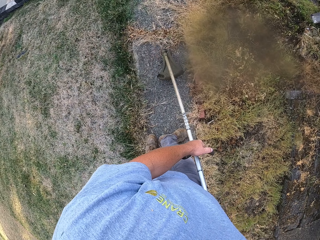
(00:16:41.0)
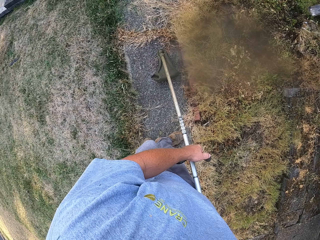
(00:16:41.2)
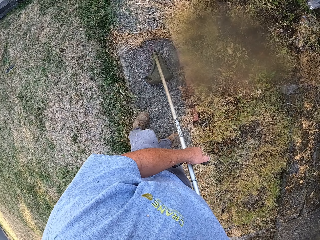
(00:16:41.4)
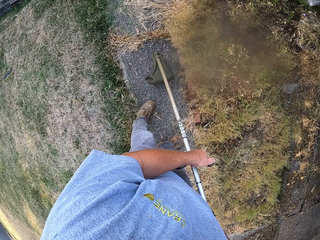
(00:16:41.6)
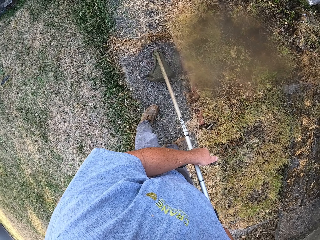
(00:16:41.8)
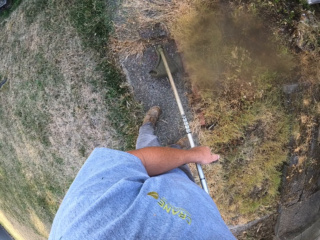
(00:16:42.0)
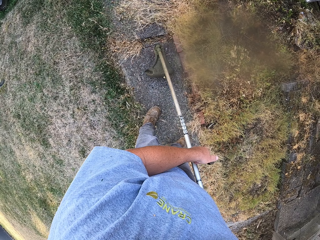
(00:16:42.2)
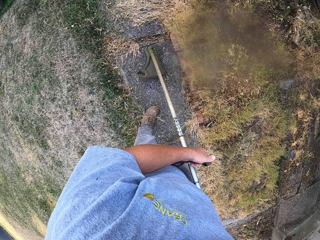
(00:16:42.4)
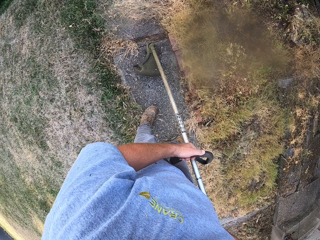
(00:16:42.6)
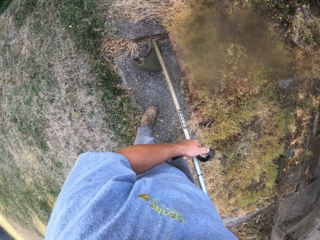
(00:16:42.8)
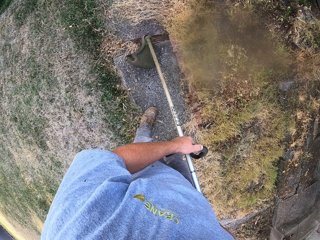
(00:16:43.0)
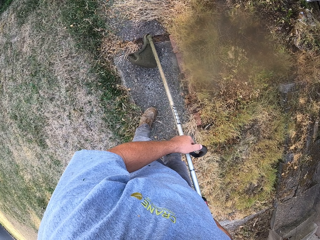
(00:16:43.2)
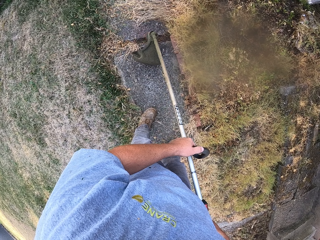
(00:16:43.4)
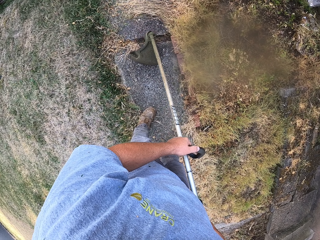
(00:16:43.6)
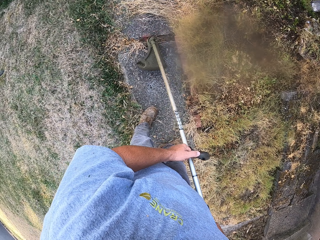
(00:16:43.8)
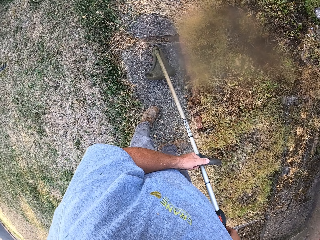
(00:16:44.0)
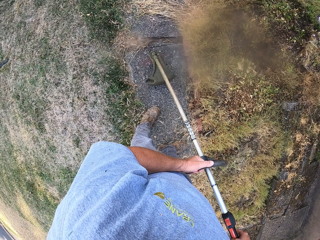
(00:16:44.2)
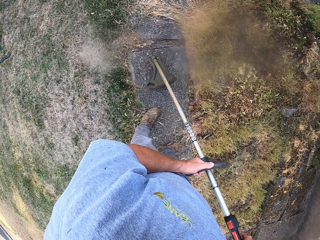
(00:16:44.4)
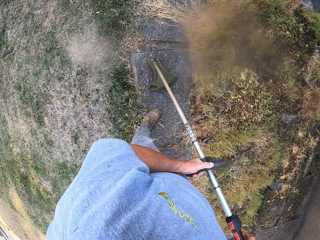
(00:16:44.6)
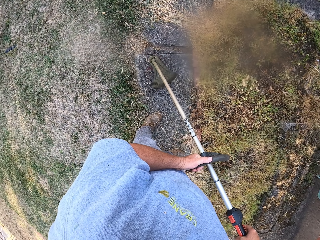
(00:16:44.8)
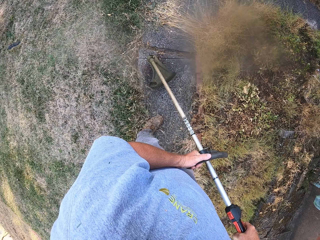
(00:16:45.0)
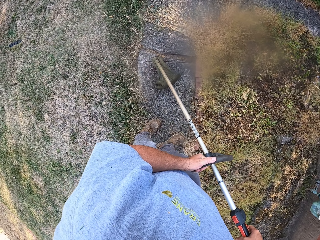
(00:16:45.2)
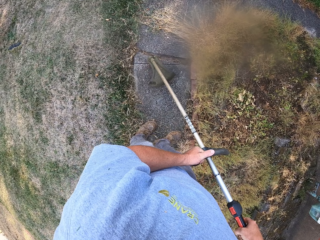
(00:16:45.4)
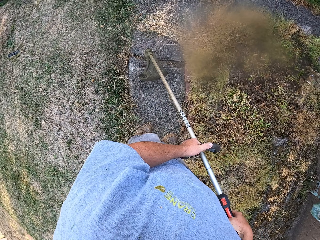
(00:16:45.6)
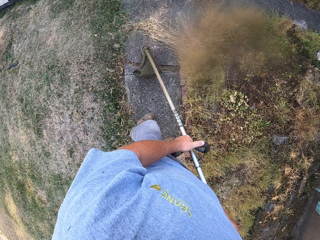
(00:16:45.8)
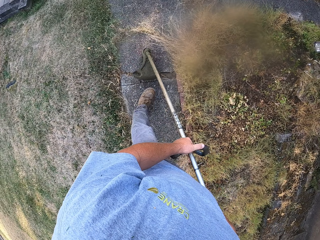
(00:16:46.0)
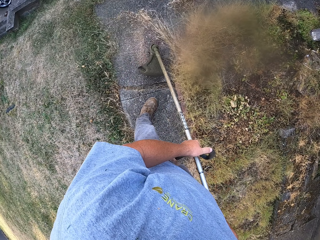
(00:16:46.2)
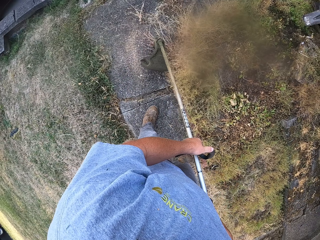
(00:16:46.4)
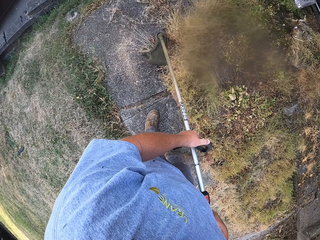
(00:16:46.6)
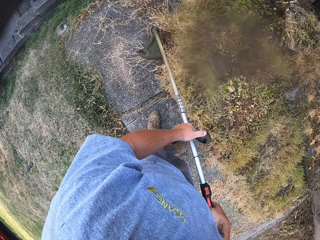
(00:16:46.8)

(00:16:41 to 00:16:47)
The camera wearer cuts grass with a grass cutter machine.

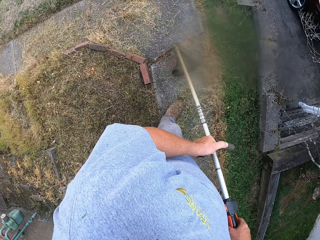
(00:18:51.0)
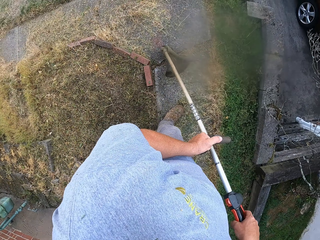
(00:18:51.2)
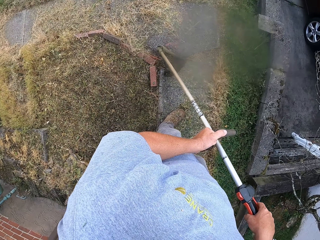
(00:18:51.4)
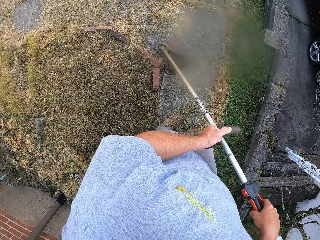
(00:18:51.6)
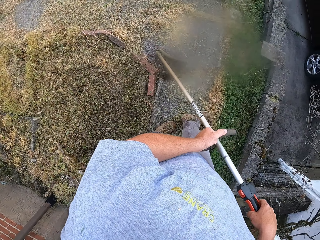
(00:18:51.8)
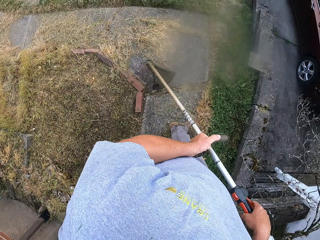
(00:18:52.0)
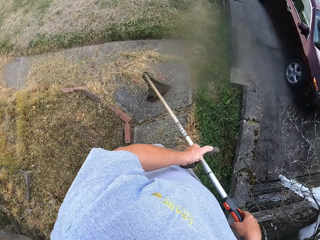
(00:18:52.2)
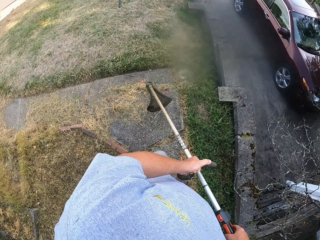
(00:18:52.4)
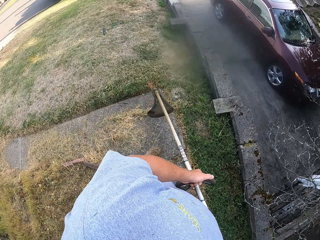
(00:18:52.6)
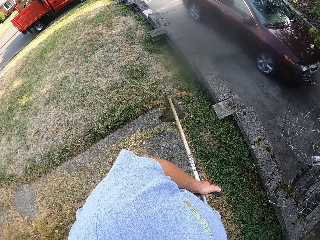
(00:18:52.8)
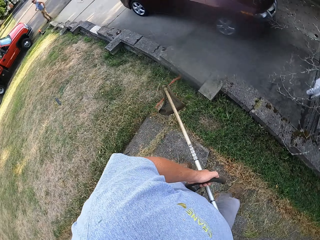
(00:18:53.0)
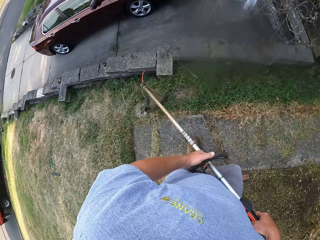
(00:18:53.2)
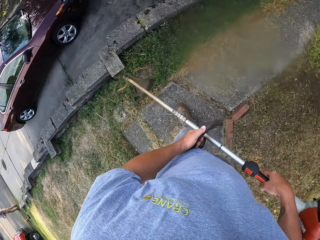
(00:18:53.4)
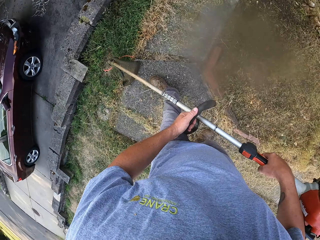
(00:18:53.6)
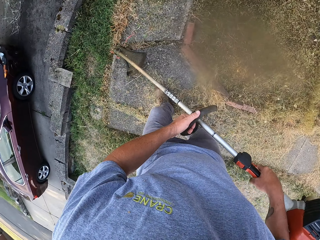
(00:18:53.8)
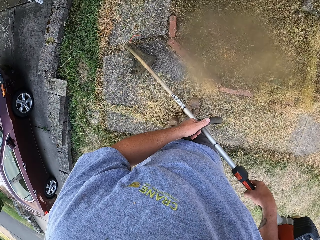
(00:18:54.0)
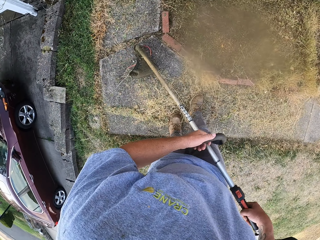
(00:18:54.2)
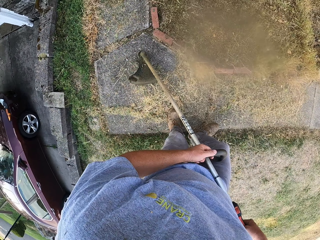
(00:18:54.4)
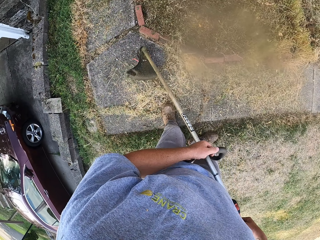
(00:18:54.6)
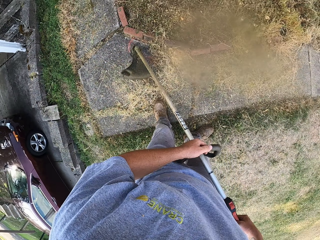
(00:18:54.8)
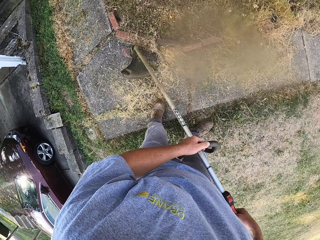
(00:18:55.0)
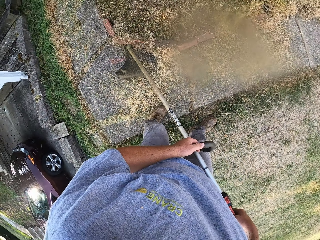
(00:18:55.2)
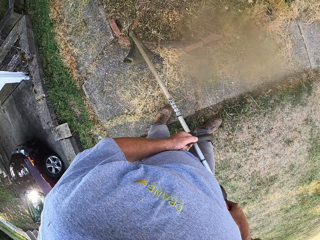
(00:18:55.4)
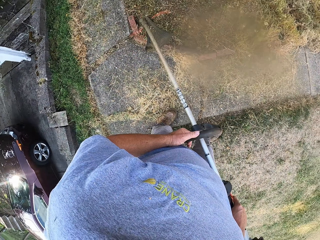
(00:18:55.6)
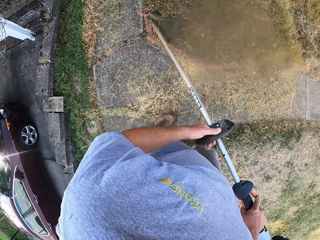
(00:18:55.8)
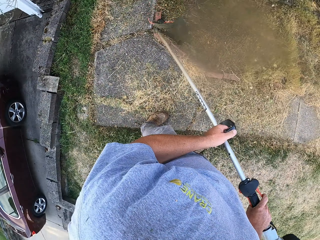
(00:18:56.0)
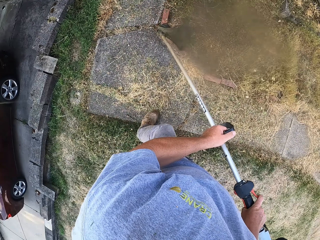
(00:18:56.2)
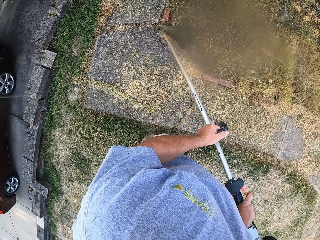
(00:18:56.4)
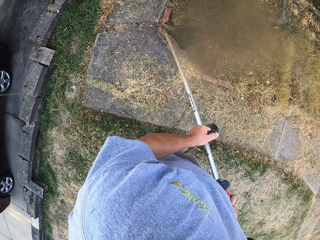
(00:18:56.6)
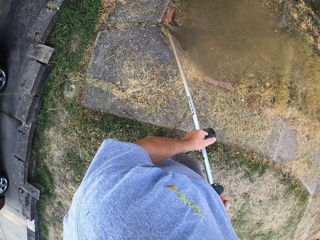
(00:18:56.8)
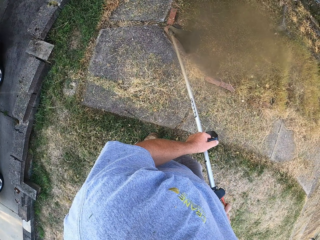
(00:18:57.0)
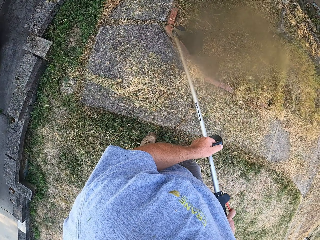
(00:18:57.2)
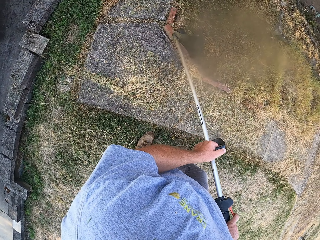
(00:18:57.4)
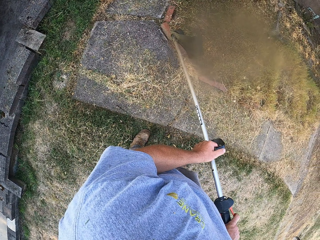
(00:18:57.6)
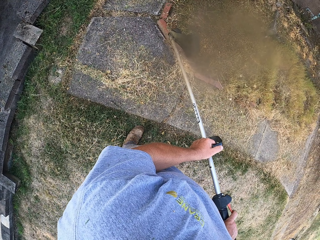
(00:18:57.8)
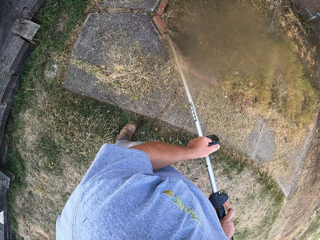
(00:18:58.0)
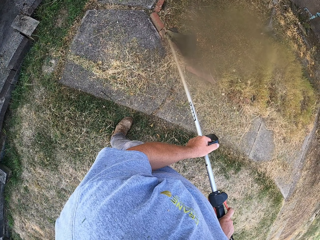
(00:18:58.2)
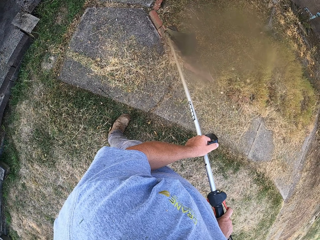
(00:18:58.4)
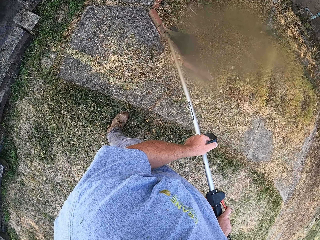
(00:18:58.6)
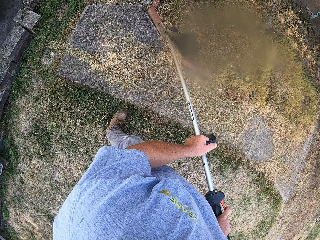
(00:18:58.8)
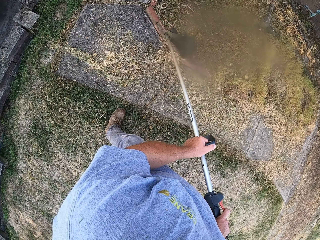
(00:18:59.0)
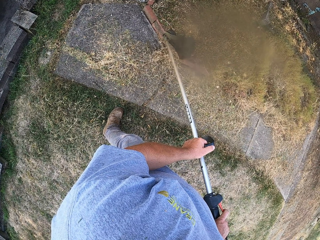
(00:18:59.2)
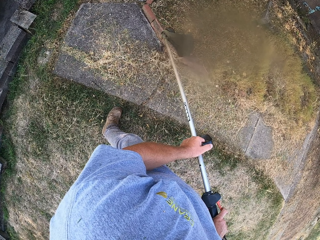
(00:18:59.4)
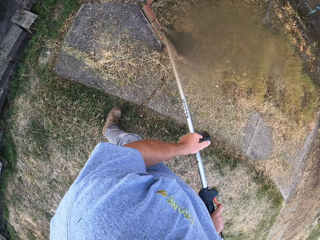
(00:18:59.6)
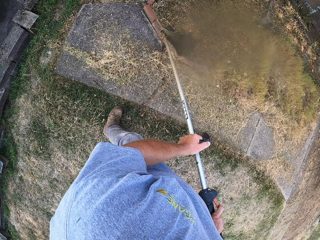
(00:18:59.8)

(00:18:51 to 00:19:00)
The camera wearer walks on the ground. They cut the grasses with a grass cutter.

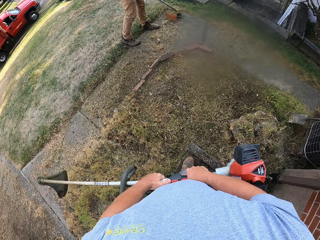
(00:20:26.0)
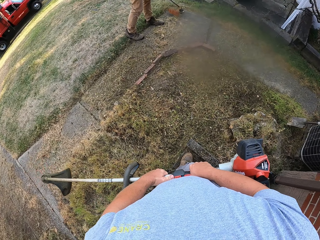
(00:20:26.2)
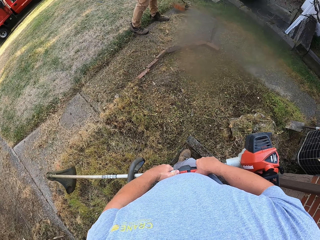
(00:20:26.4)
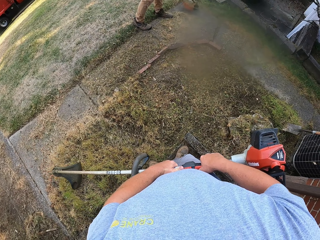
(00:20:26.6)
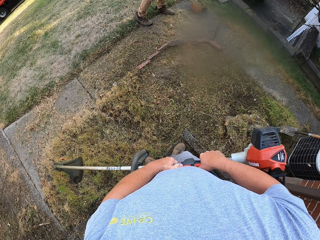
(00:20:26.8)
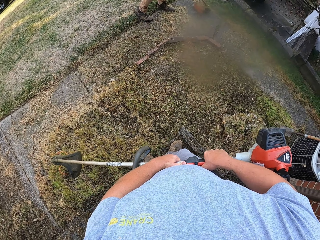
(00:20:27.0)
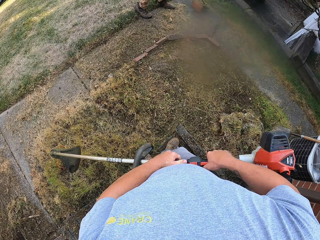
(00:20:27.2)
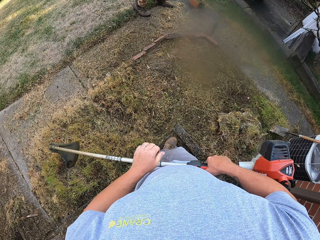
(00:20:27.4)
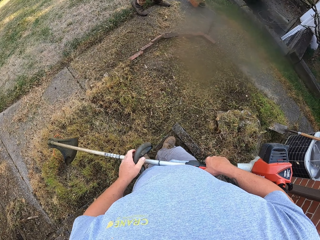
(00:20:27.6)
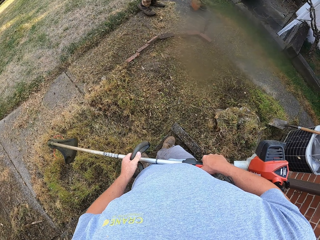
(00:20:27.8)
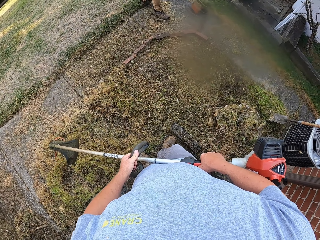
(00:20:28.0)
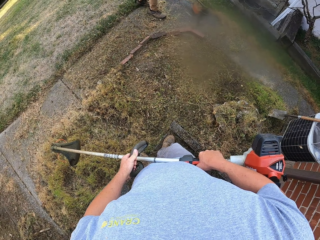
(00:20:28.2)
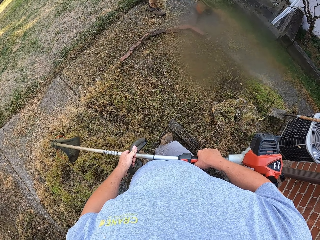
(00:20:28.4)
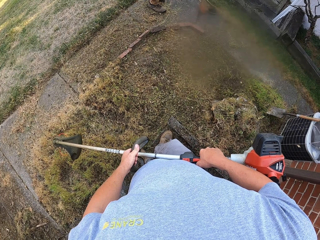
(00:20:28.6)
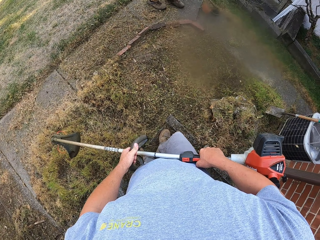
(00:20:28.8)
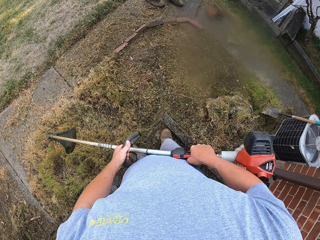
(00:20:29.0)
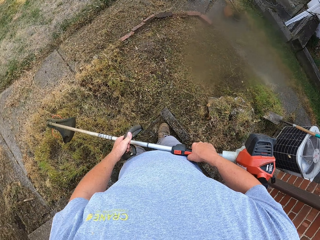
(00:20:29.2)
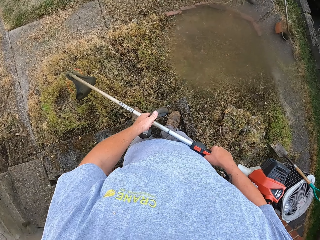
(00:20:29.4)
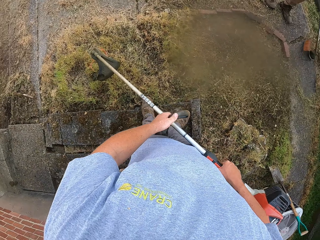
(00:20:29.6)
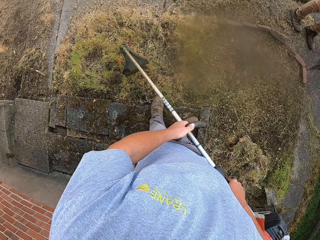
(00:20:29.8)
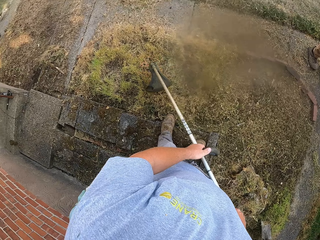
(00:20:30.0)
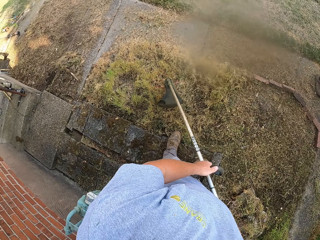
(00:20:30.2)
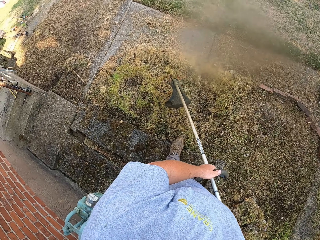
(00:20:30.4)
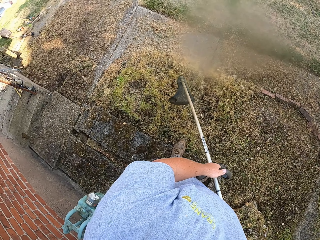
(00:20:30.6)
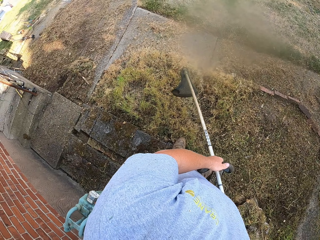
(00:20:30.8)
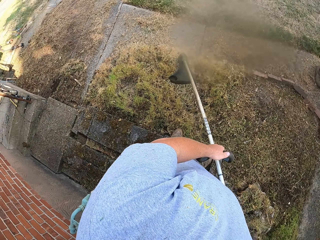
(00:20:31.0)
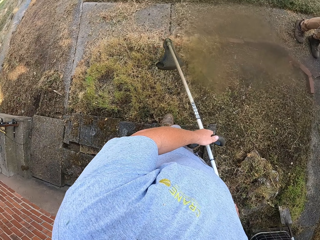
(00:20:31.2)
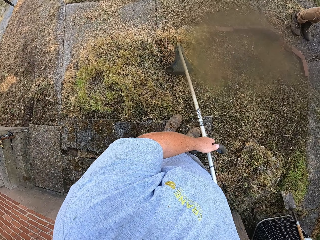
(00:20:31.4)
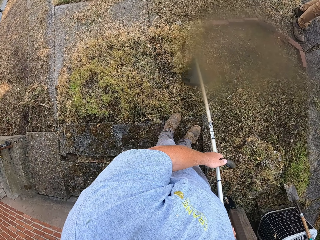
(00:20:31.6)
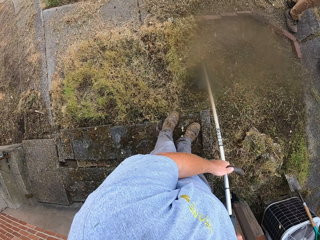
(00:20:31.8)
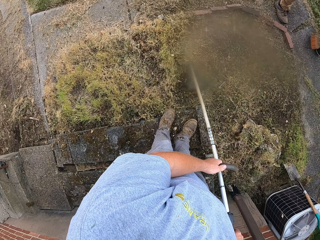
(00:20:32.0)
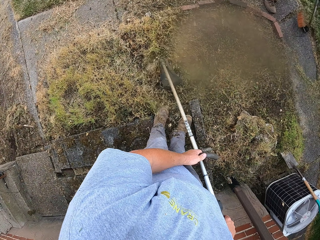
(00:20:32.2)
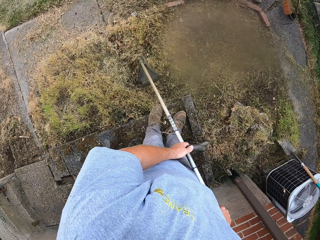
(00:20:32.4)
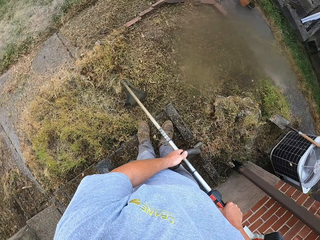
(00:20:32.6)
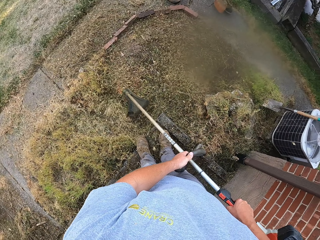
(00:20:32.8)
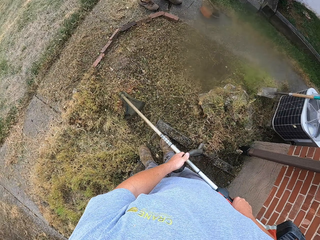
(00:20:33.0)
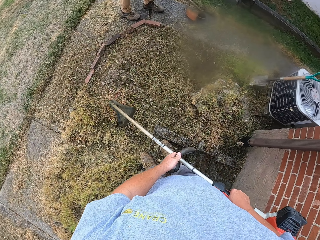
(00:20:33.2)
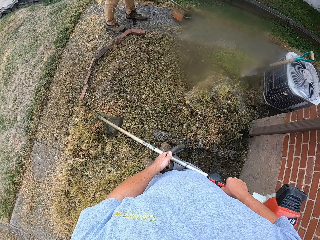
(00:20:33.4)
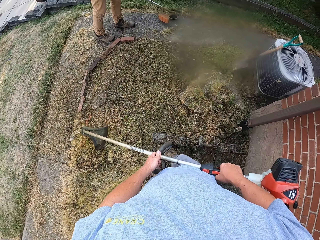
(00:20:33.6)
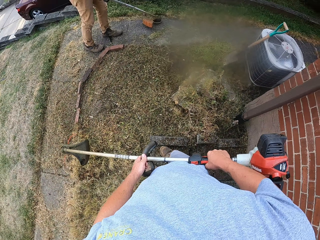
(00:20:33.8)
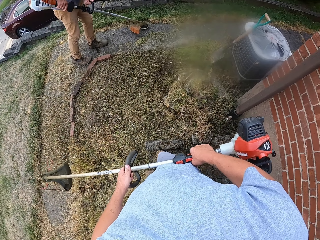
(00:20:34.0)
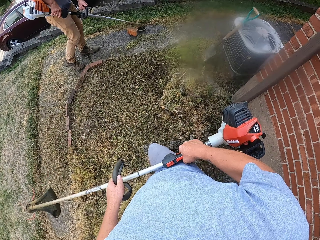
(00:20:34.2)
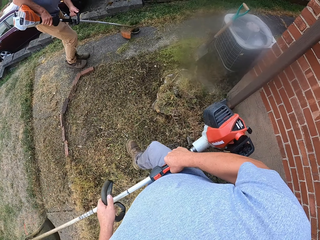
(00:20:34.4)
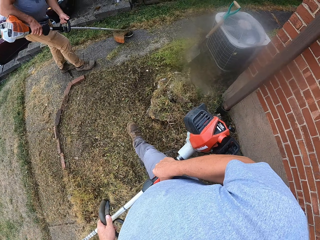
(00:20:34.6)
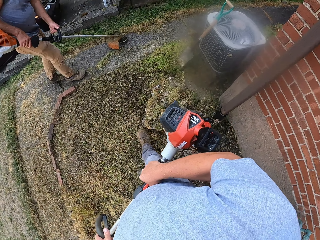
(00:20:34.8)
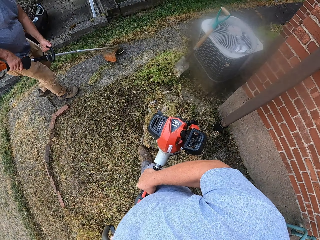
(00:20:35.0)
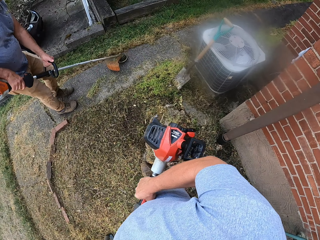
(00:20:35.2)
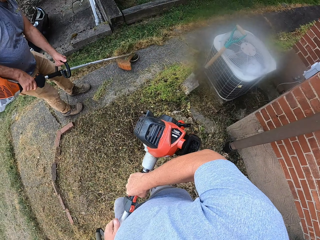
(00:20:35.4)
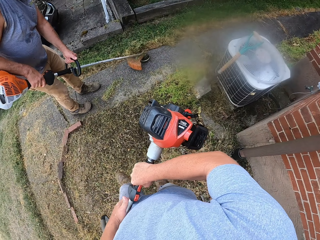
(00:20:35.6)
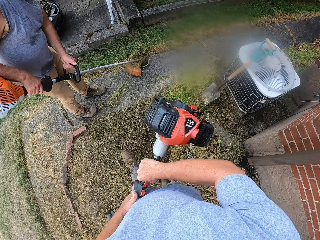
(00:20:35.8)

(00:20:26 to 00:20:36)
A man cuts the grass with a grass cutter. The camera wearer cuts the grasses with a grass cutter. They walk on the ground.
